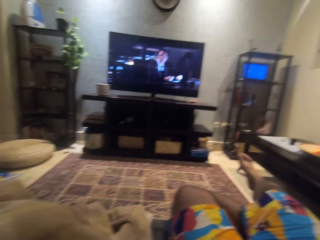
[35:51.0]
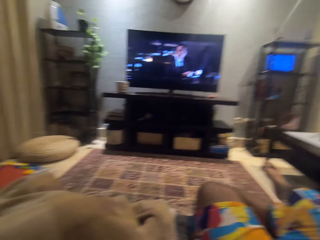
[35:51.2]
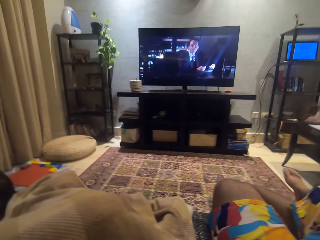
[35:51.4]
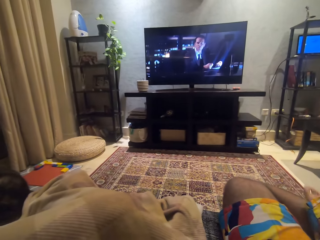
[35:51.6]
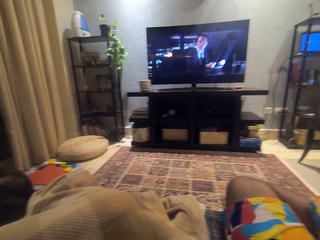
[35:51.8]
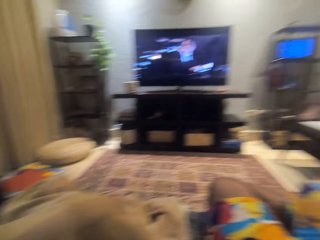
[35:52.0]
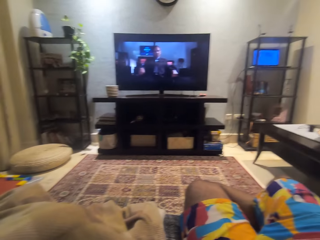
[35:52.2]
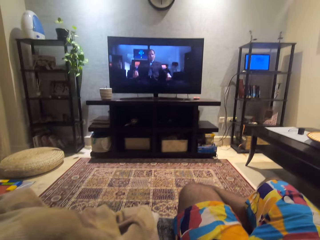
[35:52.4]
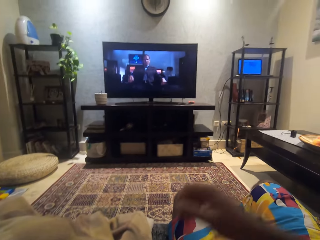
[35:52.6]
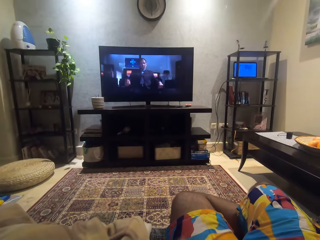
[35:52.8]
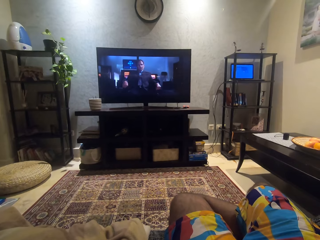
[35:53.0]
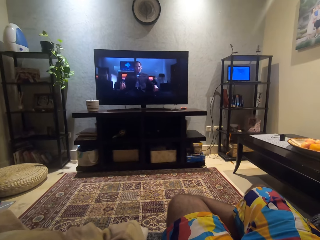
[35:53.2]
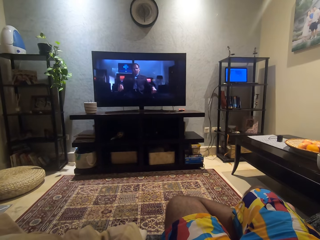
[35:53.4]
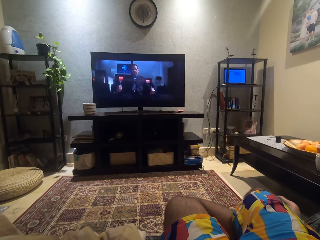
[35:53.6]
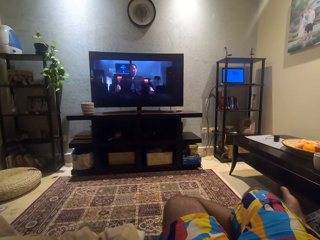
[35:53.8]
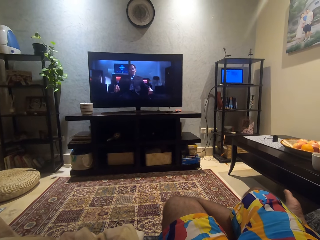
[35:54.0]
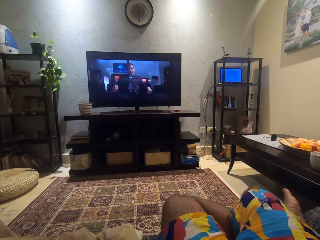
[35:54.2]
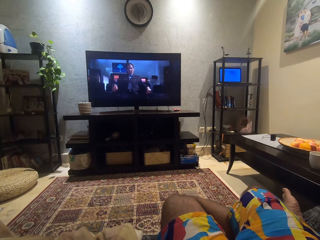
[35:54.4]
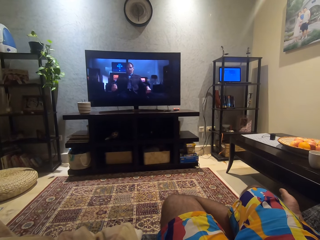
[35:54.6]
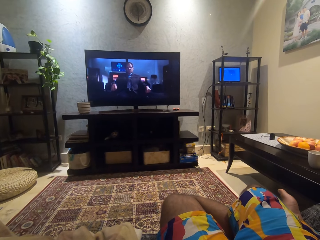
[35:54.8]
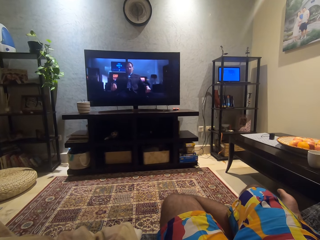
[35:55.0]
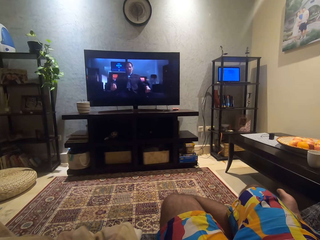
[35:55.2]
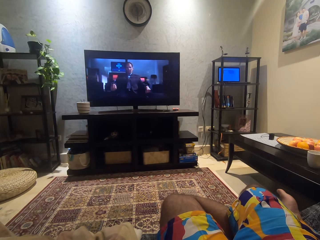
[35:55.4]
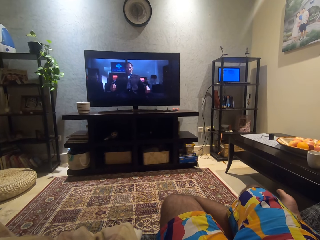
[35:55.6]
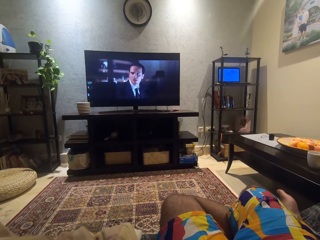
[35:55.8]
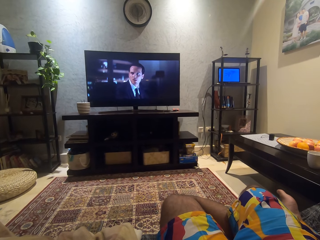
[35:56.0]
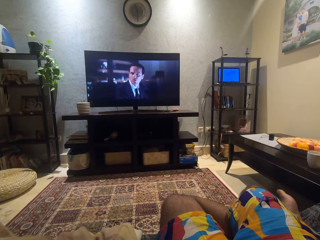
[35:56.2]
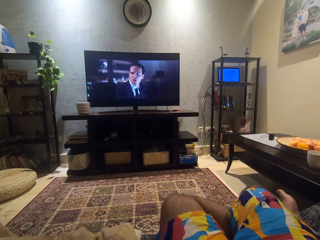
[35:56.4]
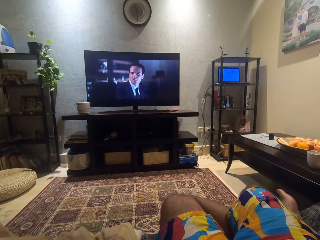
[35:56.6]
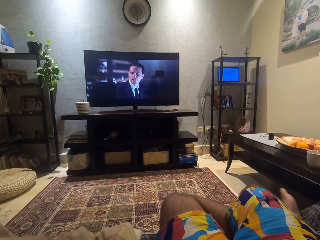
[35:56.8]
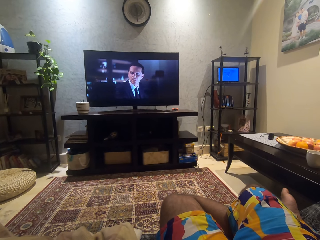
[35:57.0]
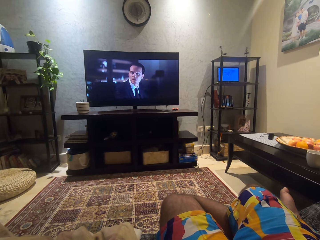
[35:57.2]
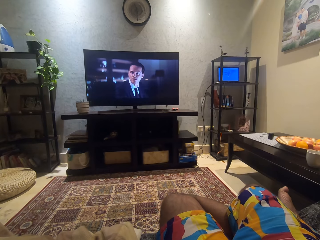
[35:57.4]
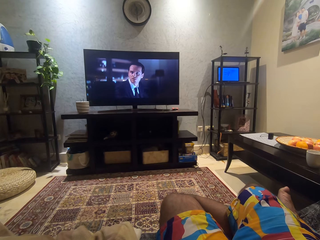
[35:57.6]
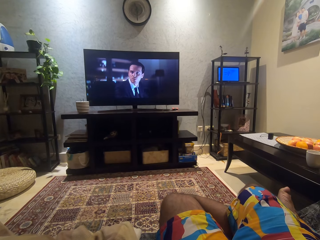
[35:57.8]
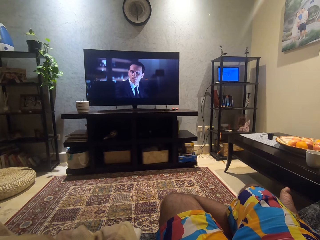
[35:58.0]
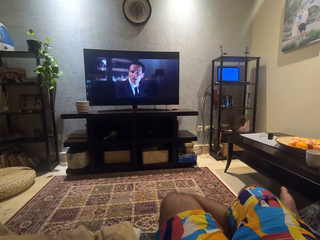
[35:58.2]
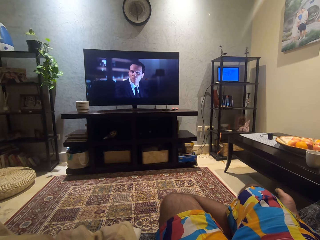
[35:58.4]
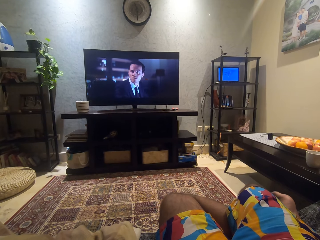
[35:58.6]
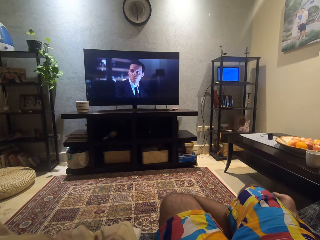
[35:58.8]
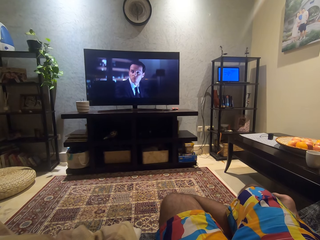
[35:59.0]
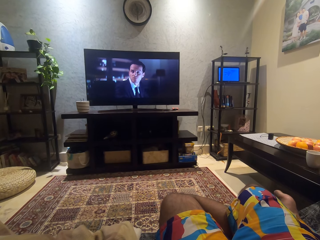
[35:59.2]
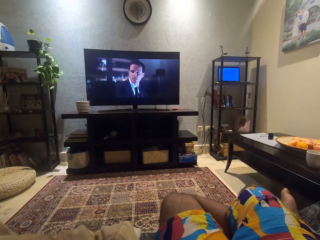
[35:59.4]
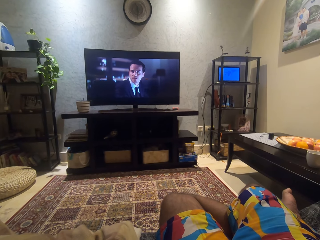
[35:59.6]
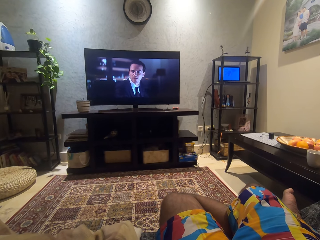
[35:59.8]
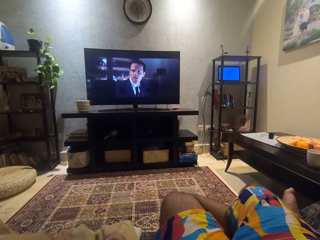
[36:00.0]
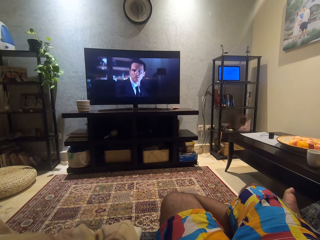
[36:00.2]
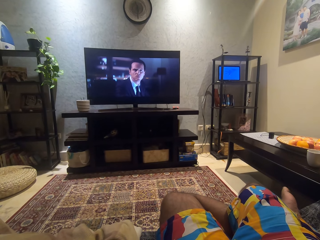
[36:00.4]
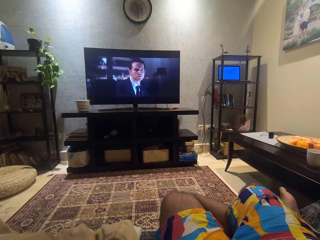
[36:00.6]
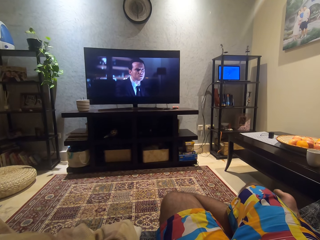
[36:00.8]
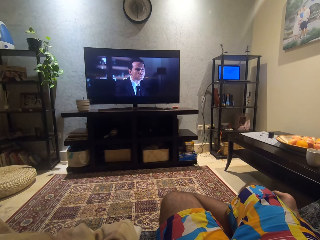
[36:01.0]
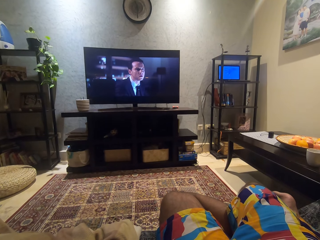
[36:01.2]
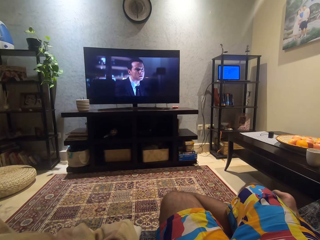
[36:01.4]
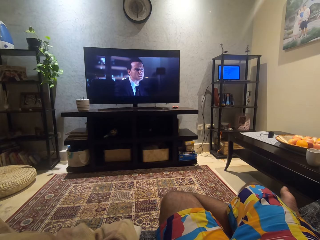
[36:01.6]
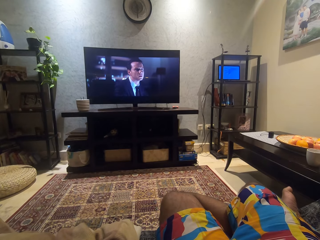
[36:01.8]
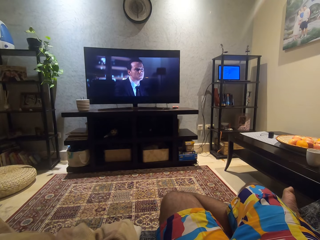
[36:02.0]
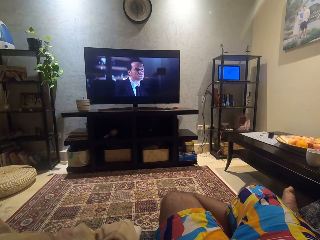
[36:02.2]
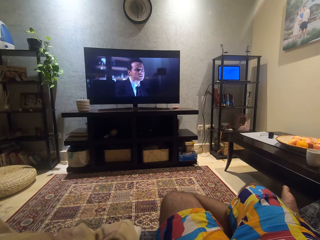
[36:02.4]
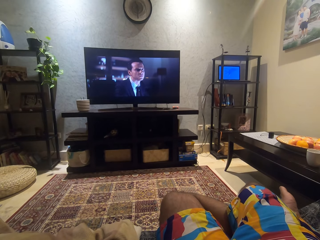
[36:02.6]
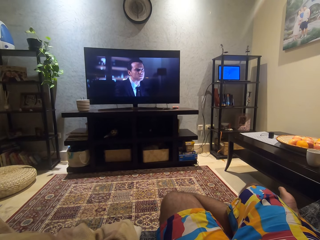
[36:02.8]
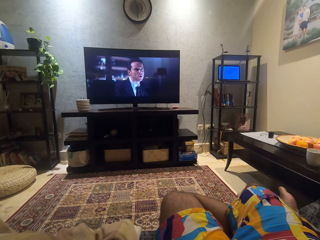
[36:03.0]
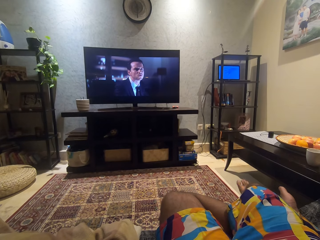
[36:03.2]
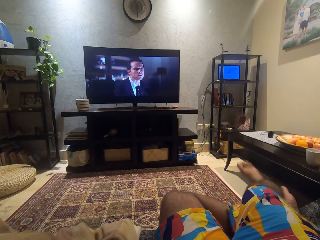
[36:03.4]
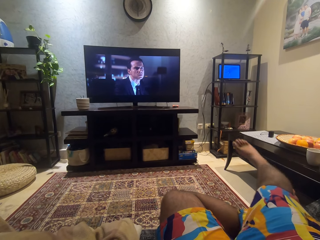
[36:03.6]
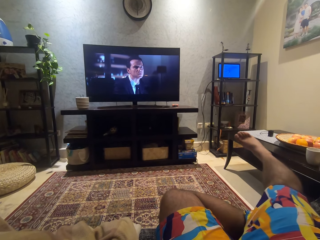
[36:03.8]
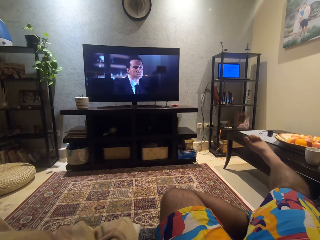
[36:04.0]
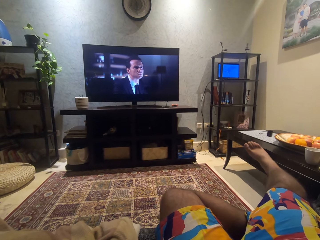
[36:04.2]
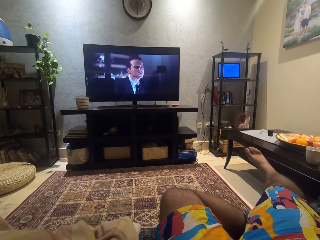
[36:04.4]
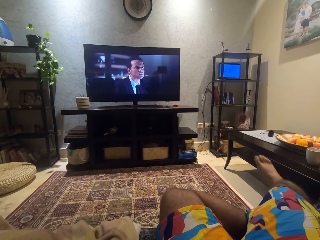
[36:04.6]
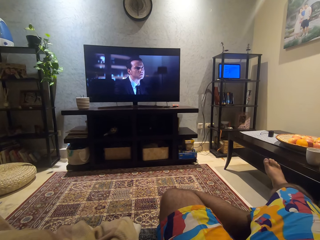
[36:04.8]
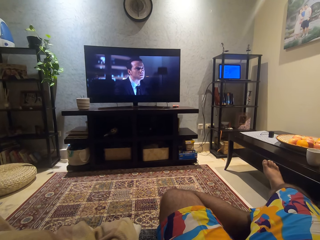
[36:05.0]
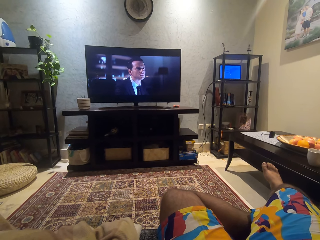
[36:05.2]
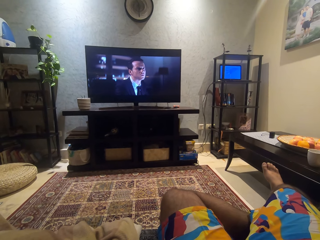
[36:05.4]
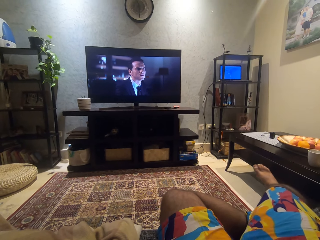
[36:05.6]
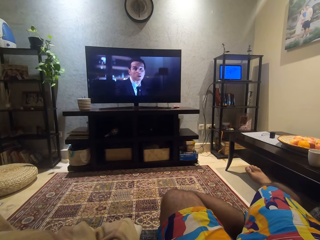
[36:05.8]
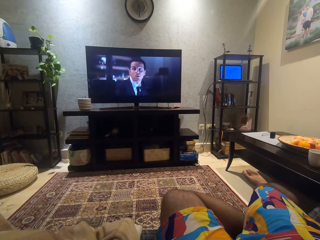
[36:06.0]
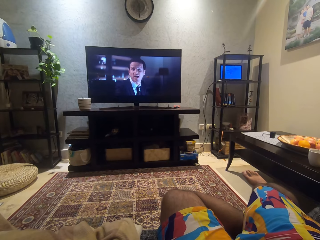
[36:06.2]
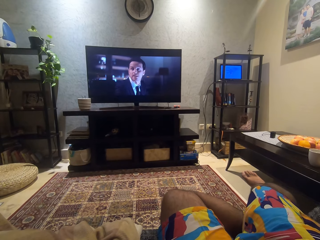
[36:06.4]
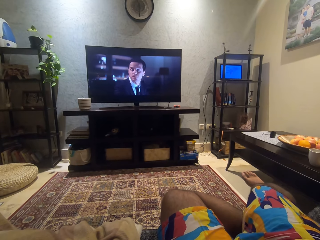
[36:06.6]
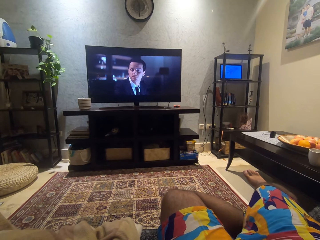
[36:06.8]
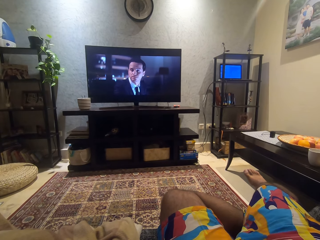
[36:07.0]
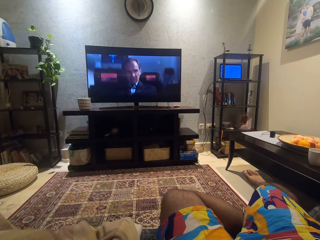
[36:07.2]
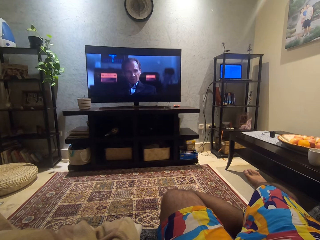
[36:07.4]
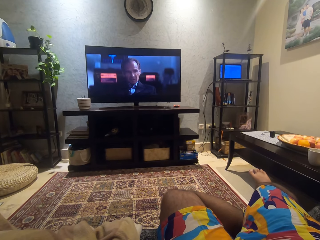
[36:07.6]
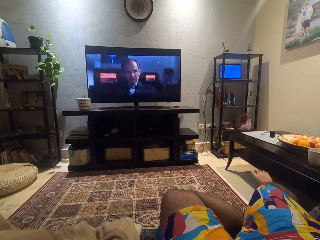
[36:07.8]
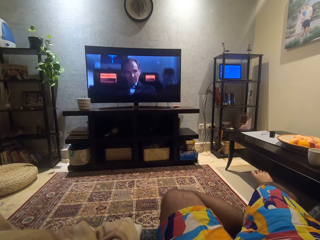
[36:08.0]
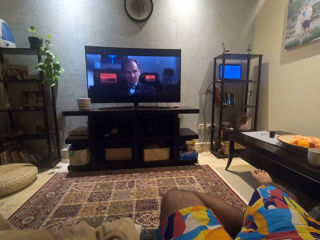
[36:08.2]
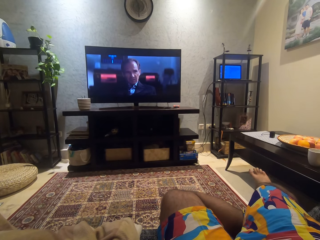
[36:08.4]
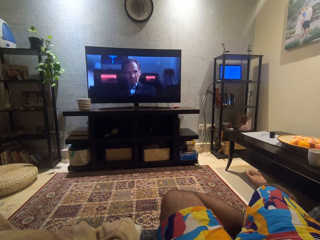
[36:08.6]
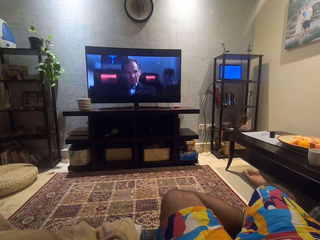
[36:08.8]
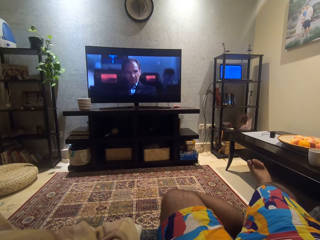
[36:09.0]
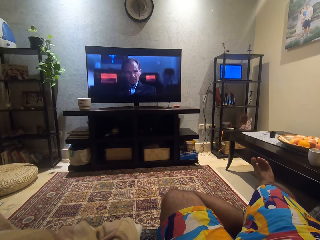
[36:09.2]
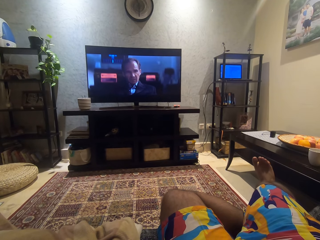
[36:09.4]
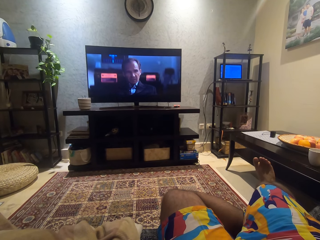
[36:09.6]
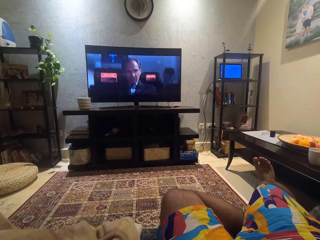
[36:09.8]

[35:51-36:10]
The camera wearer looks around the room. They drop the right hand and stretch the right leg.
